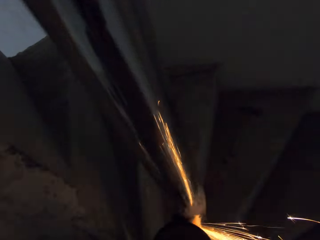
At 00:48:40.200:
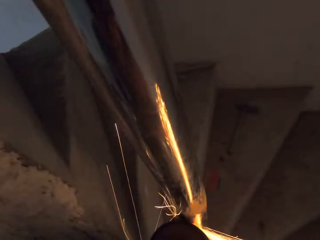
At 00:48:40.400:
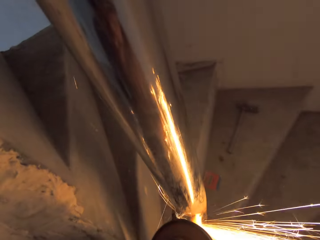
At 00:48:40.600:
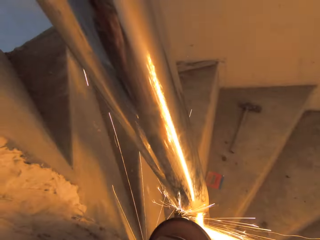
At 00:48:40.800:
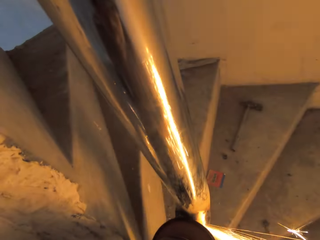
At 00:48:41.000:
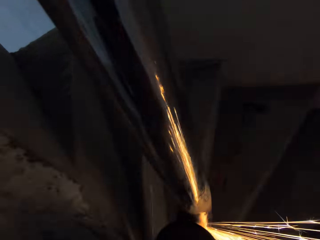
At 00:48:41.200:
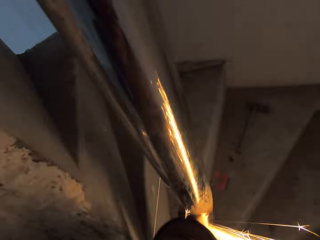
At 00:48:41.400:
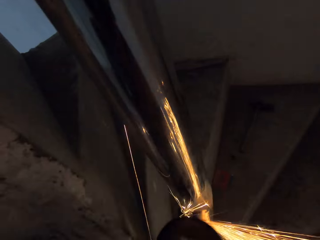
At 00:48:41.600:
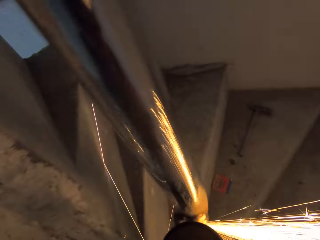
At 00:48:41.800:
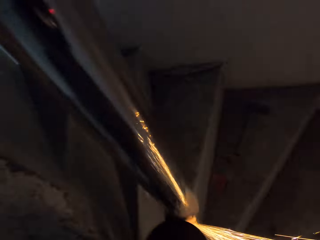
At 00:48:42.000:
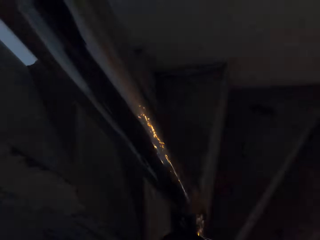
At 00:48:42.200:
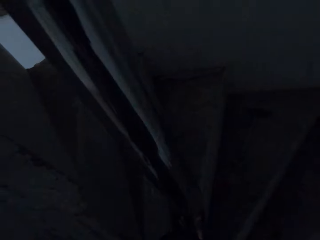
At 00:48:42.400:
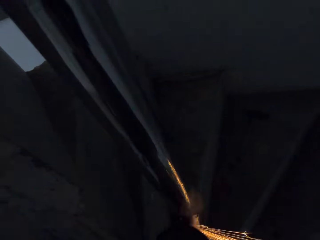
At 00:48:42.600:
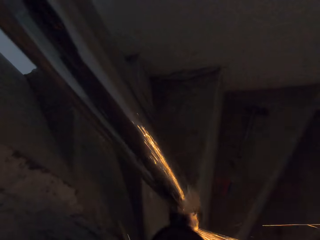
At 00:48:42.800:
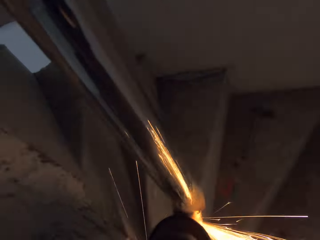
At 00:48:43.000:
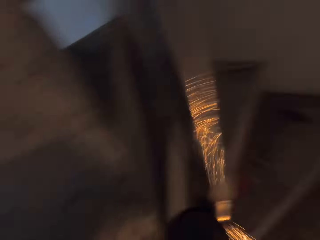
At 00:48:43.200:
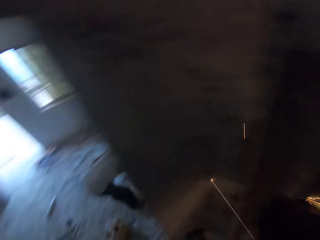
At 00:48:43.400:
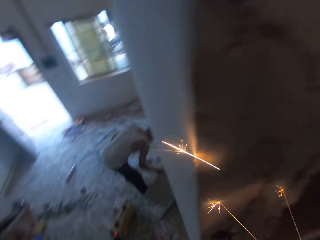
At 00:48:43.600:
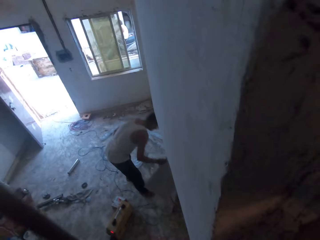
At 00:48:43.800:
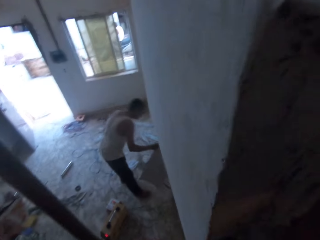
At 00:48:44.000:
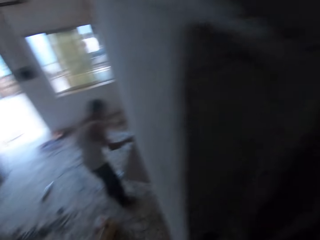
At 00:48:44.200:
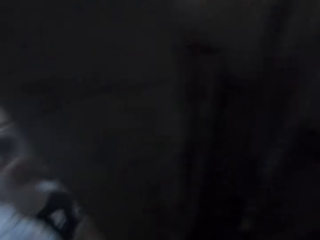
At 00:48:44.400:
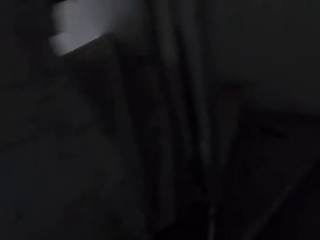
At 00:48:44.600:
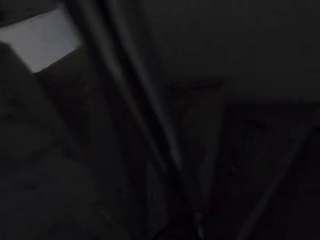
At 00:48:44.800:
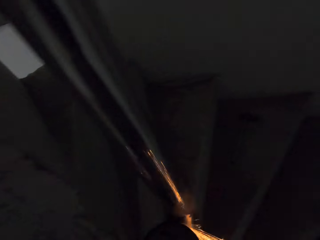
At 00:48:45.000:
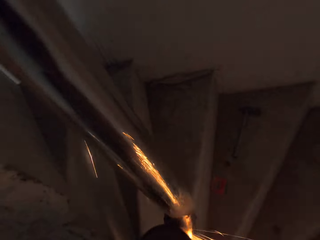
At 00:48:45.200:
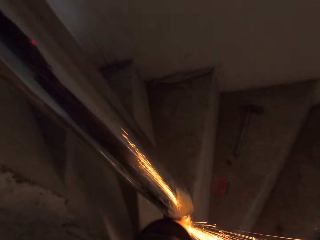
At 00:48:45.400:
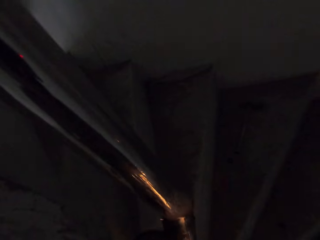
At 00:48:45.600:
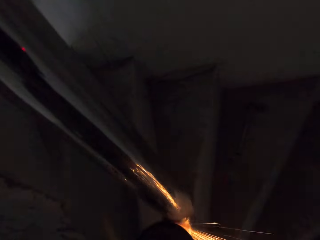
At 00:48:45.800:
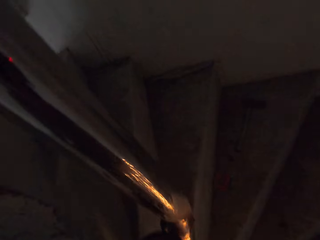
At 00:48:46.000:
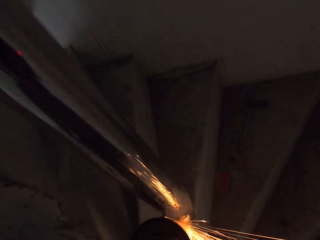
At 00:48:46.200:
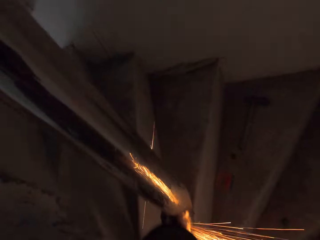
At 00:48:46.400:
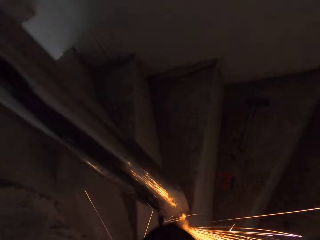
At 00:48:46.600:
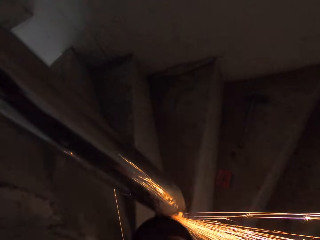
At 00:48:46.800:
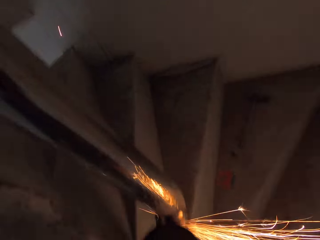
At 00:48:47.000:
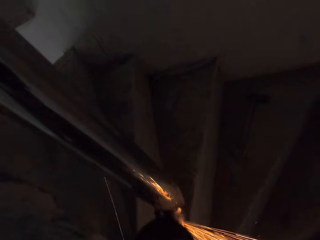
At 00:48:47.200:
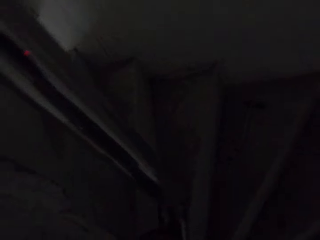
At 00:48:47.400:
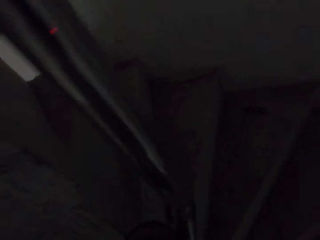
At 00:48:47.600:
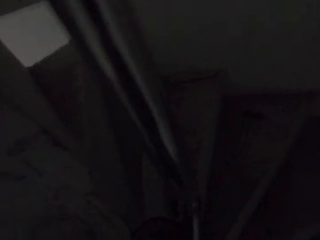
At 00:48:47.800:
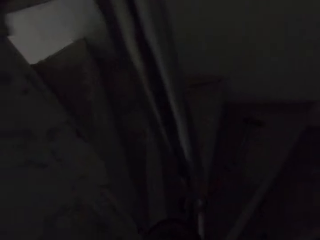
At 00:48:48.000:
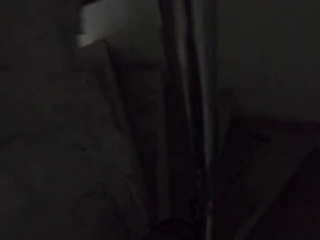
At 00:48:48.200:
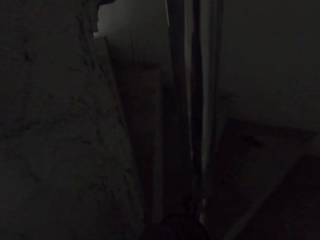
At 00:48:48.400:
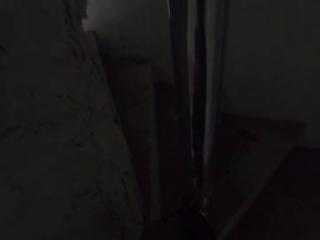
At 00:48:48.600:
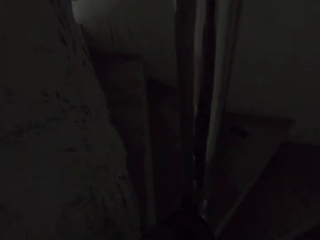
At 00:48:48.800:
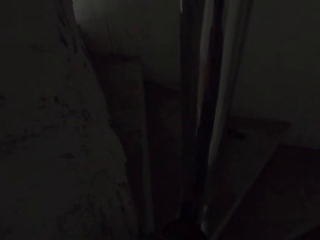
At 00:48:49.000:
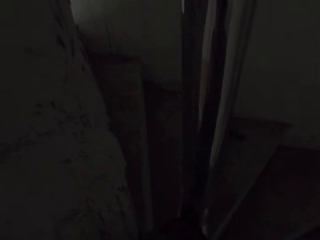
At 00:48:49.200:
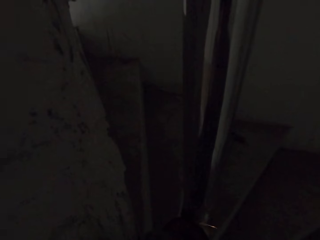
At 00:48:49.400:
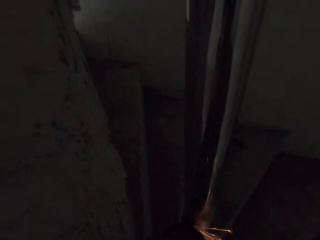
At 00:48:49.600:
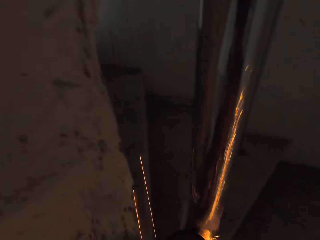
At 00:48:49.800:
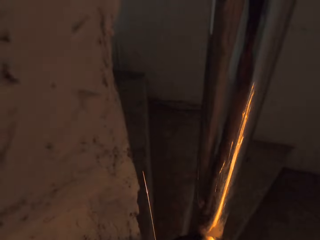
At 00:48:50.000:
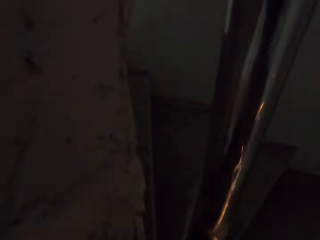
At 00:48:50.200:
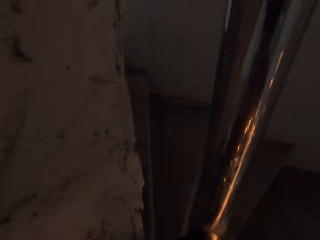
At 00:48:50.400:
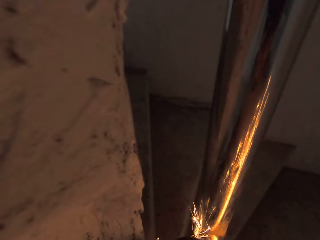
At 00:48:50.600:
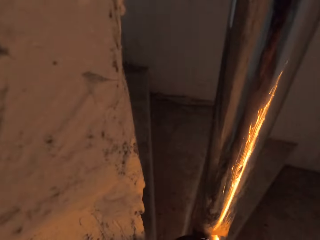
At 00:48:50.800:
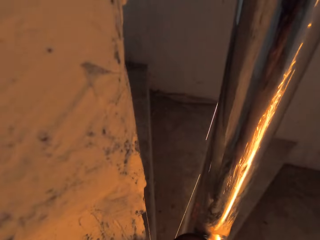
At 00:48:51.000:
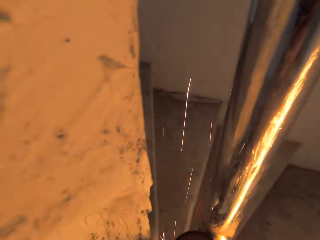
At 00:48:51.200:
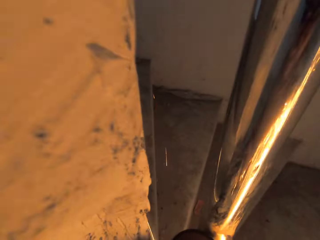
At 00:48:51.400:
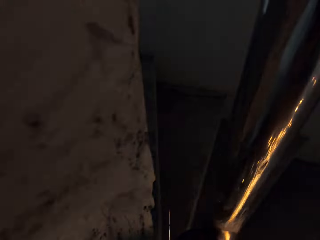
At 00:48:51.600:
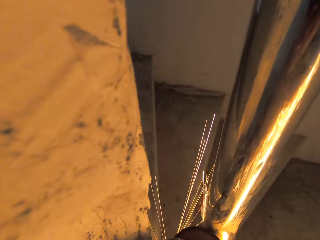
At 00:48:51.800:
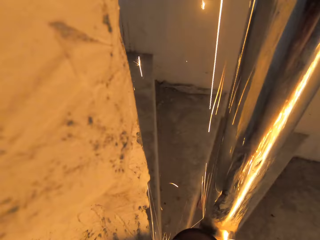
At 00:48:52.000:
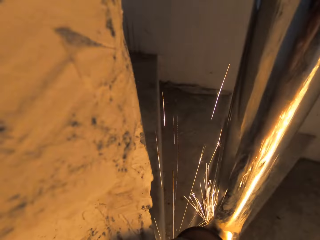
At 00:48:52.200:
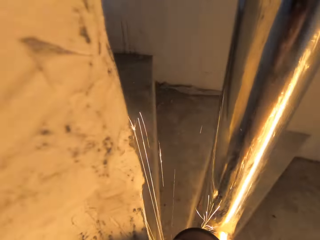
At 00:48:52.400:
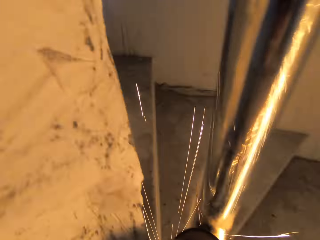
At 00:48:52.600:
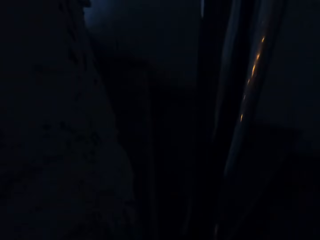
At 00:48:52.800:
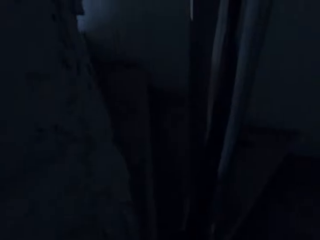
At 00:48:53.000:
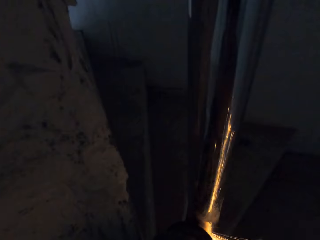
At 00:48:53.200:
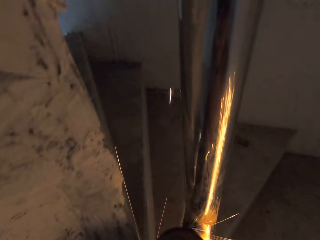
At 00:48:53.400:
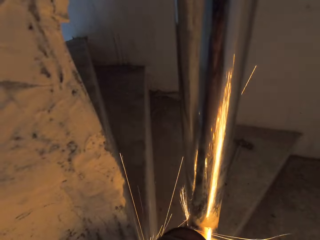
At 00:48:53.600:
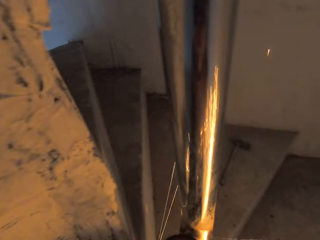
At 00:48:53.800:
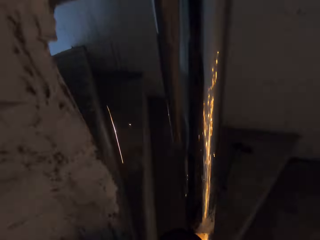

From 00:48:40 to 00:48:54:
The camera wearer pauses. He refines a metal railing. He pauses. A man holds something. The camera wearer moves his head. He refines the metal railing. He moves his head. He refines the metal railing.

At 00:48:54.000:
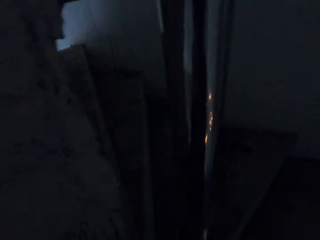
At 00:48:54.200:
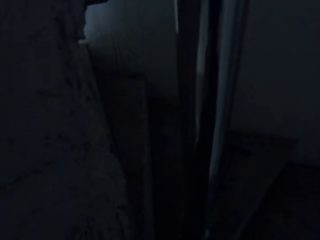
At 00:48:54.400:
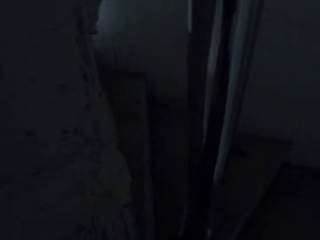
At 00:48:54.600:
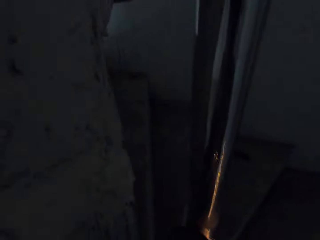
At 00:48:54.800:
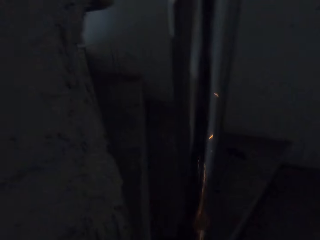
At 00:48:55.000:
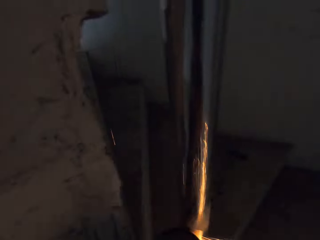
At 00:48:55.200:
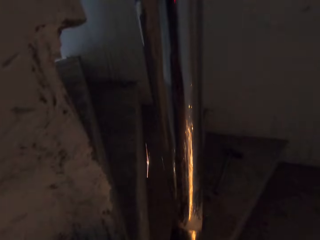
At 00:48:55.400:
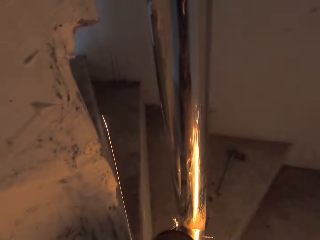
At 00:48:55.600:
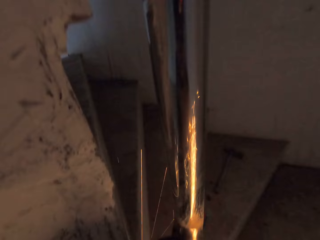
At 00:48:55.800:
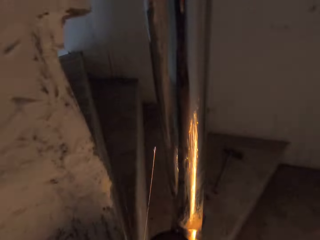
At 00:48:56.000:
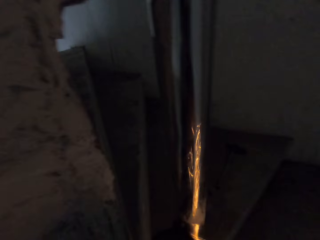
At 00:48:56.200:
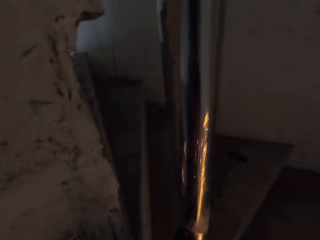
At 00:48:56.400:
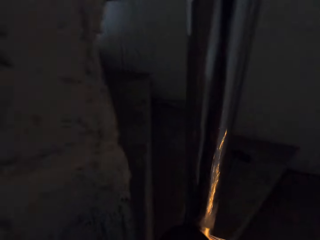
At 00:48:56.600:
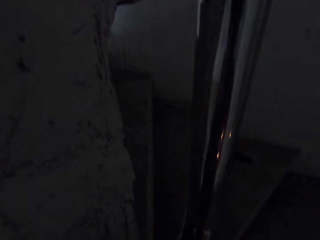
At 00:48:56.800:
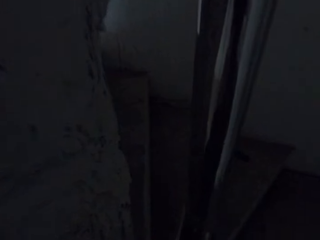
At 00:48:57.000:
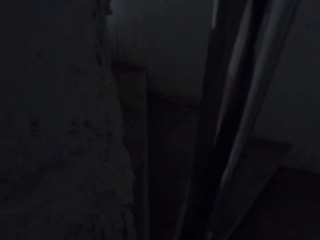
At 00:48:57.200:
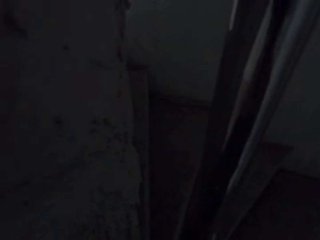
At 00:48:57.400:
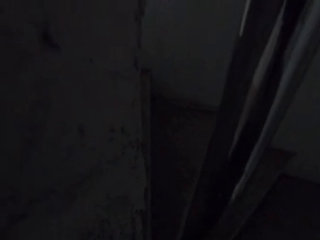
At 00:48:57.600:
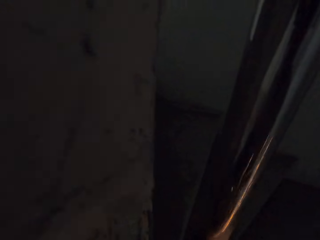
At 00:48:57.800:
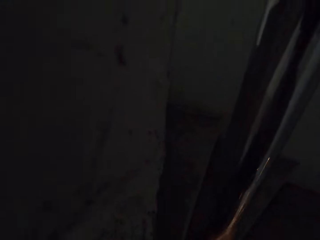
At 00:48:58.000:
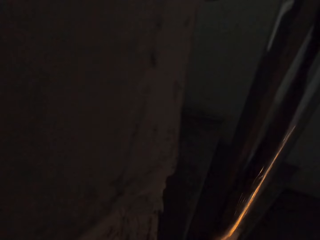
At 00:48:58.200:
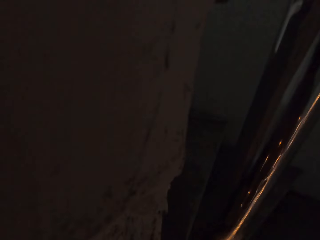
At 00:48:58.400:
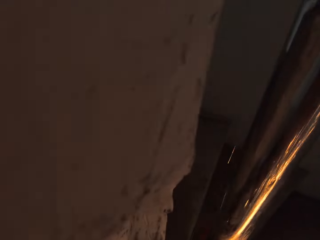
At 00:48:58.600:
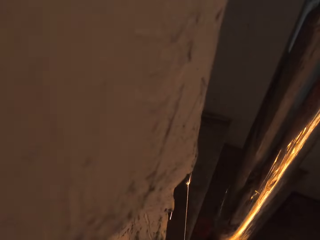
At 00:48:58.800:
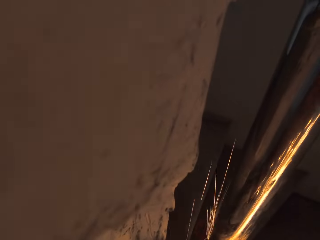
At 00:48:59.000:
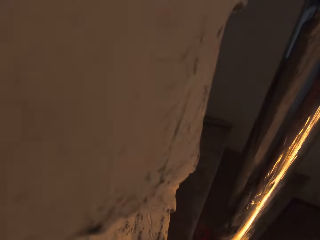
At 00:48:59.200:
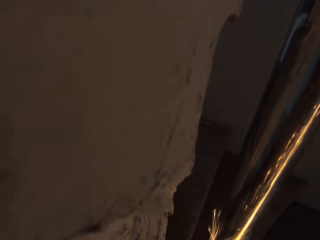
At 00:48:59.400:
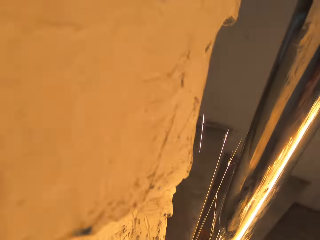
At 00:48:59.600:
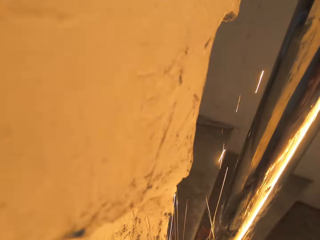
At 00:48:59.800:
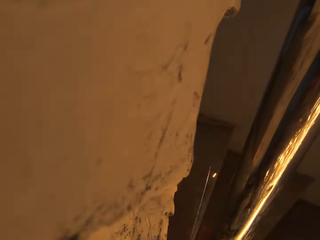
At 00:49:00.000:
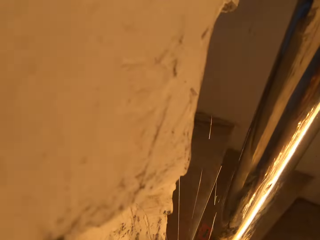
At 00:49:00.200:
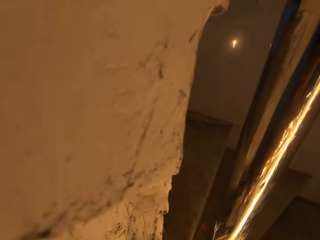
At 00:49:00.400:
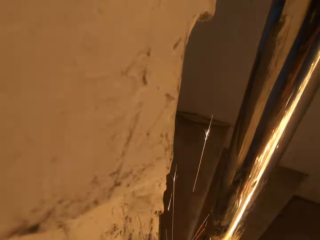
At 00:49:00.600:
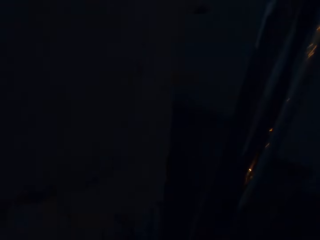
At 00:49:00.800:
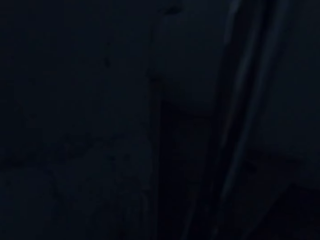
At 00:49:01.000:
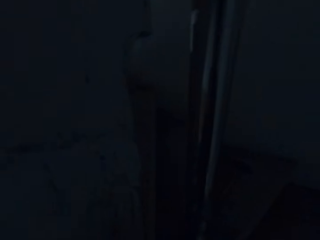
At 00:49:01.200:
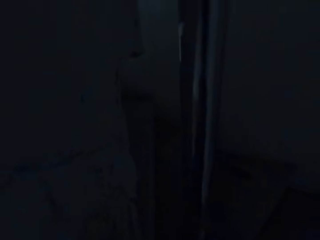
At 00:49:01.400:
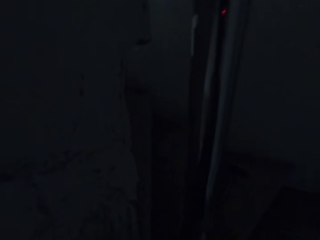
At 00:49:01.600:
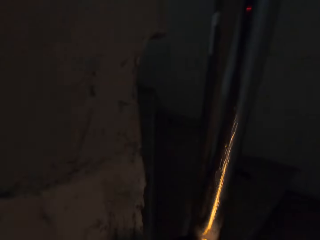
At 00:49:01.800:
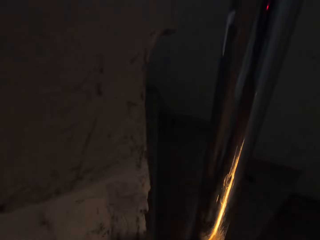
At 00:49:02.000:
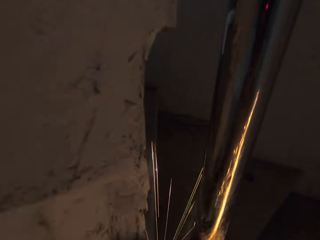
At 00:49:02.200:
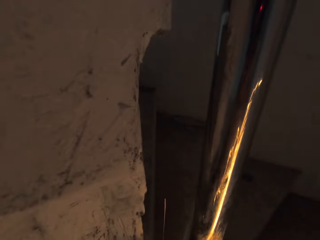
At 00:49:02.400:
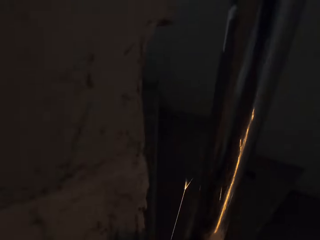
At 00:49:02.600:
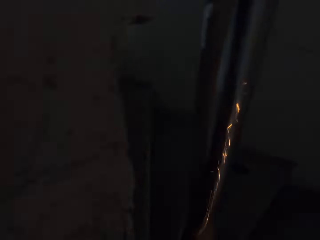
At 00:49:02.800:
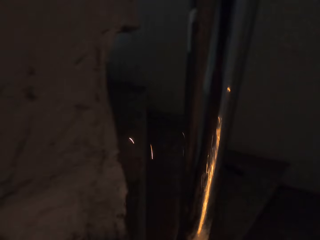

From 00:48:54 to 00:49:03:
The camera wearer pauses. They refine a metal railing. They pause. They refine the metal railing.
